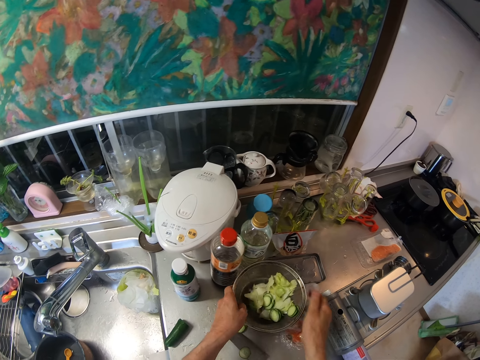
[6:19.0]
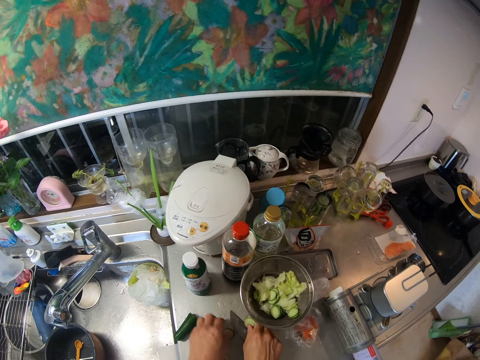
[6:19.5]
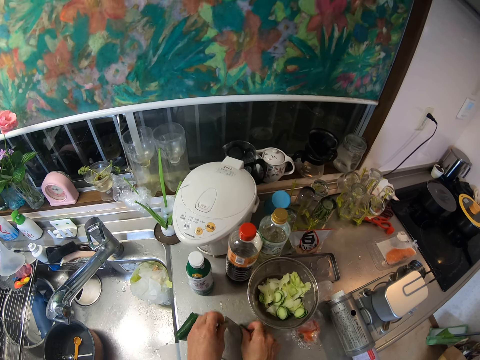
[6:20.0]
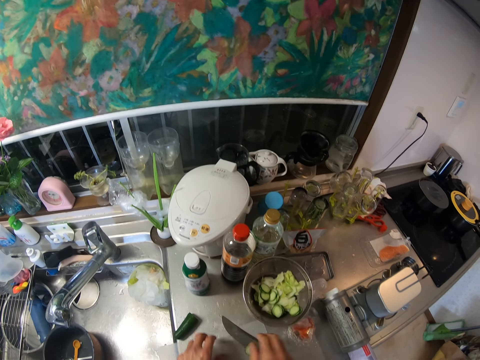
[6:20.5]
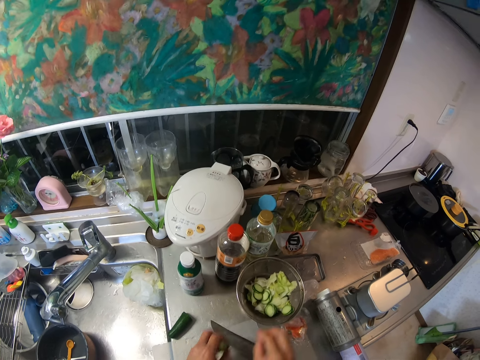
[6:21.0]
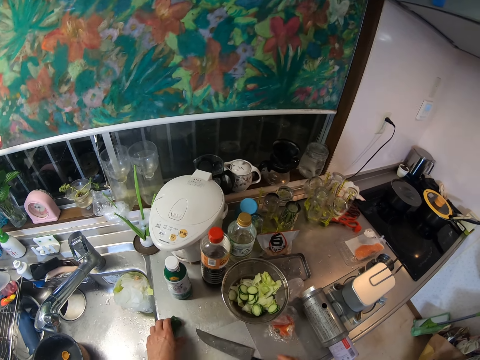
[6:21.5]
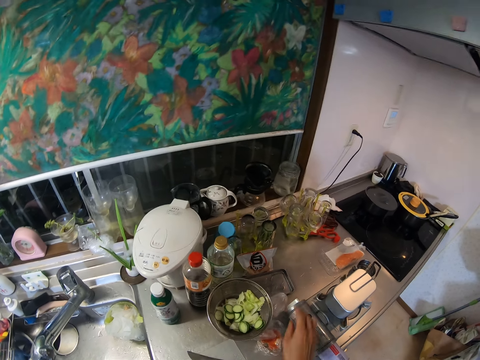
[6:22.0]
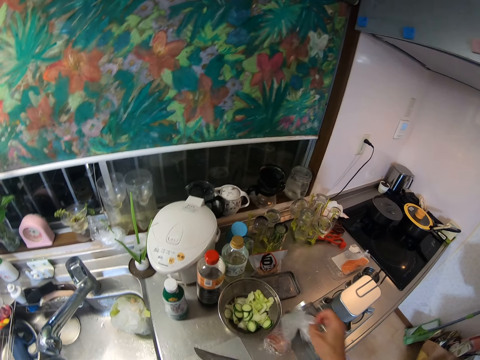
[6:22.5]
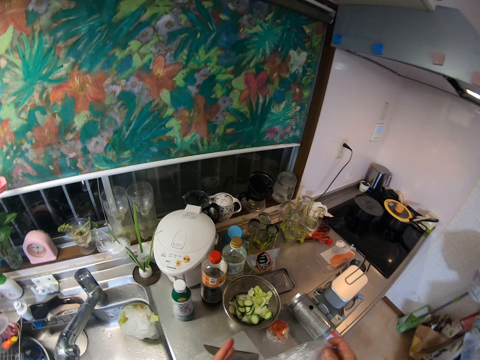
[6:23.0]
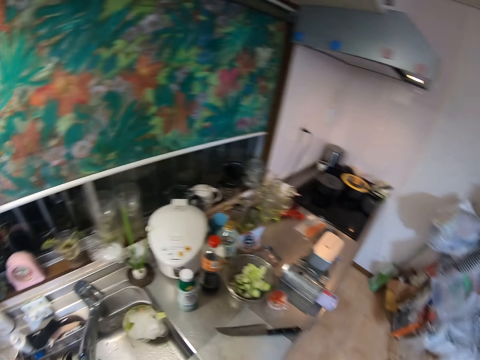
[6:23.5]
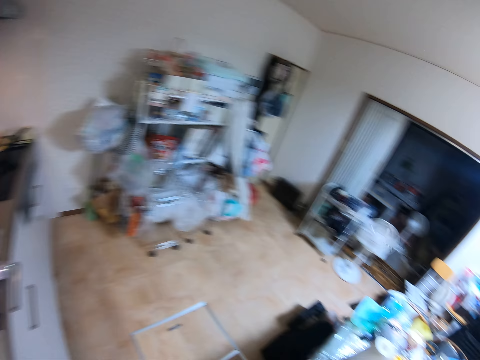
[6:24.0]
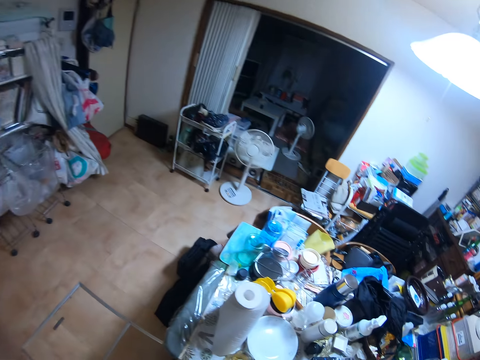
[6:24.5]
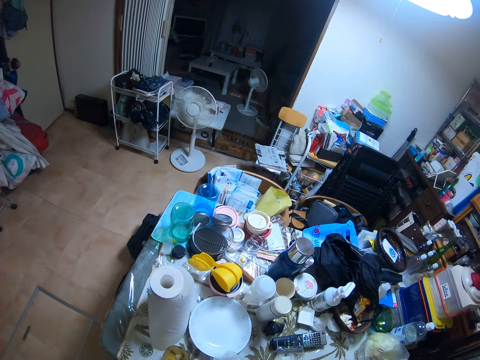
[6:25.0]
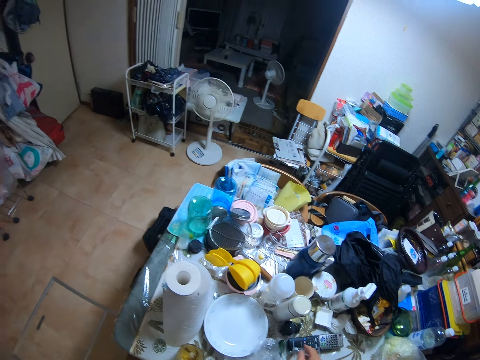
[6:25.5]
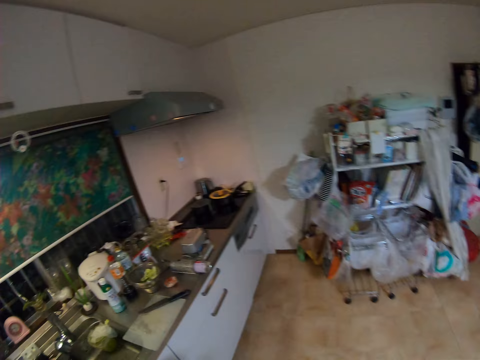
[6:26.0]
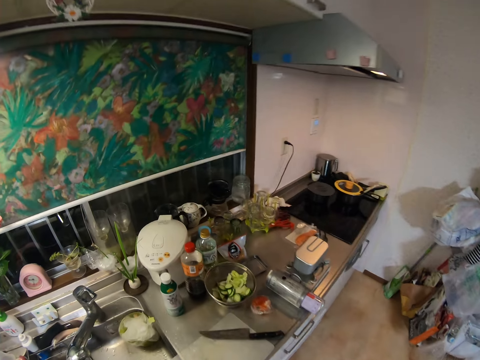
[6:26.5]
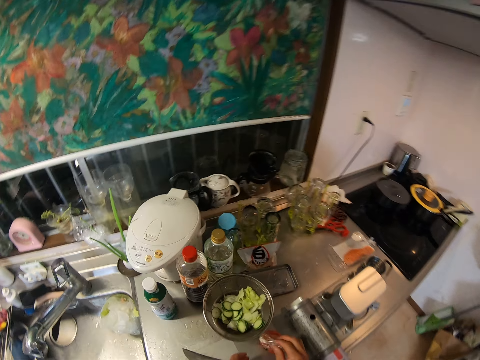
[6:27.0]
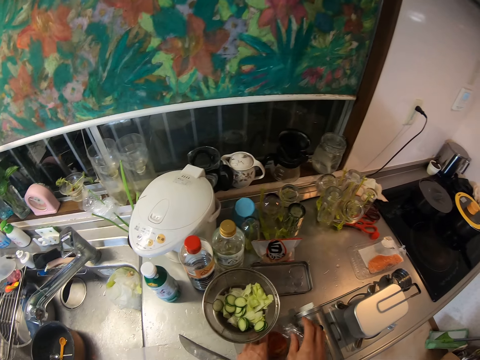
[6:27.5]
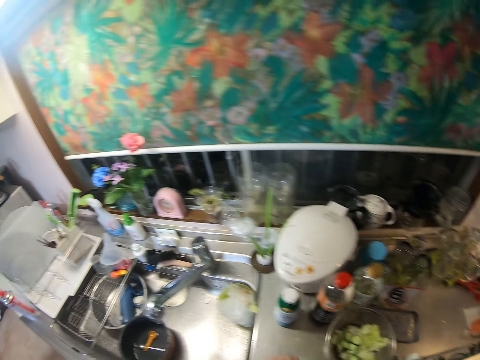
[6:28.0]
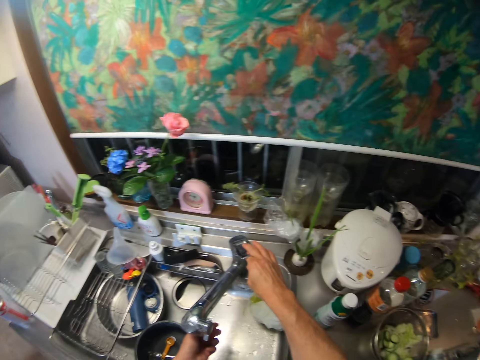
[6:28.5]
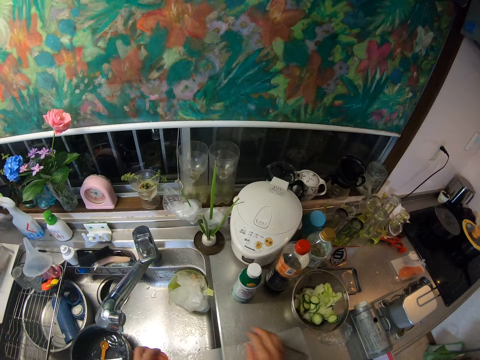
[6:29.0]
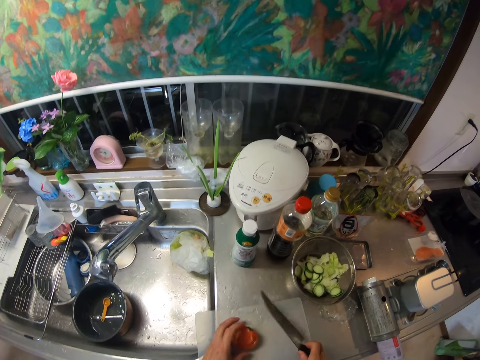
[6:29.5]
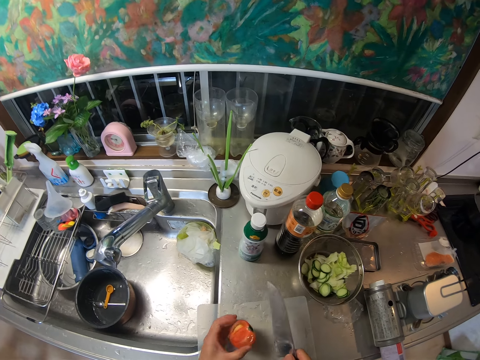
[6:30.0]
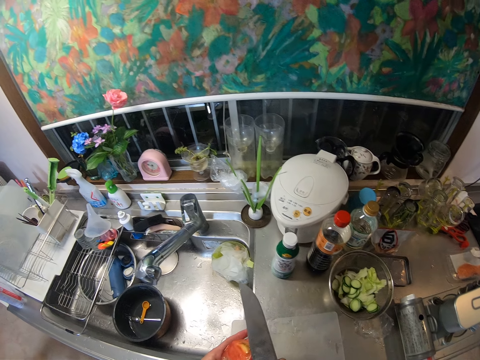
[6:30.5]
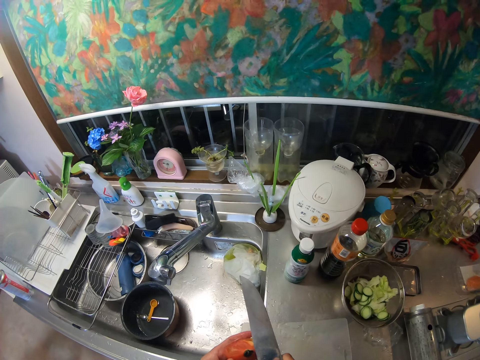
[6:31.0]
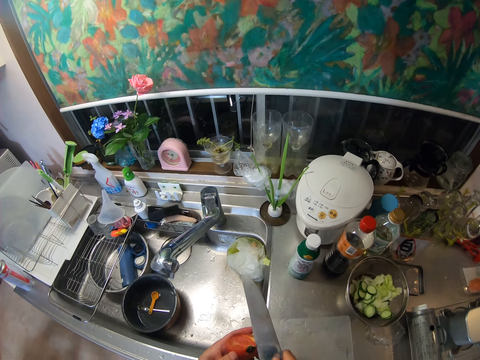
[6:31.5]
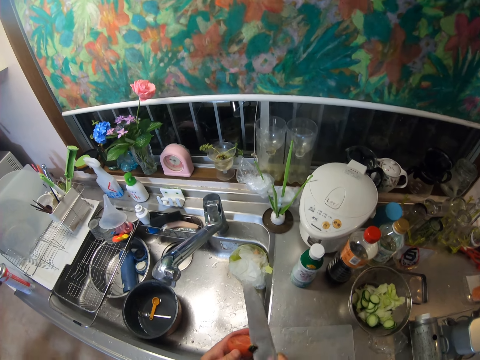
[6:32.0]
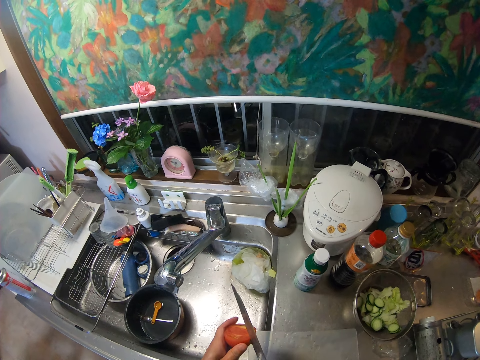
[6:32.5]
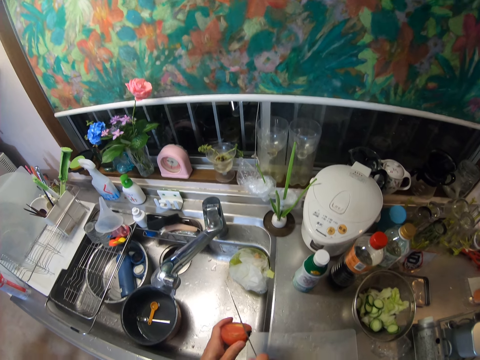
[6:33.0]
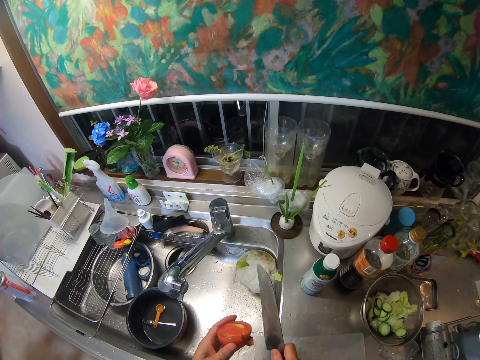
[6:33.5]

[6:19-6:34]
The camera wearer packs the remaining pickle from the slab into the sieve. They take the pickle from the slab. They pick the nylon from the slab. They wrap the pickle. They pick a paper. They put the nylon of pickle on the table. They walk. They pick a fruit or tomato from the slab. They turn on the faucet. They unpack the tomato. They pick the tomato and the knife from the cutting board. They cut part of the fruit away. They rinse the tomato.

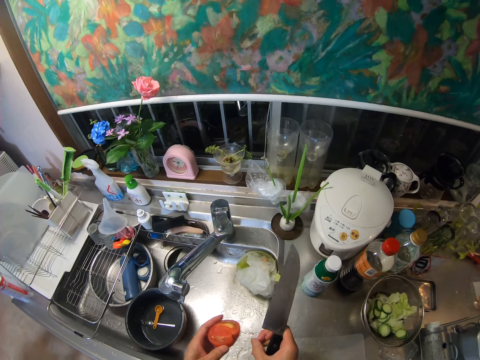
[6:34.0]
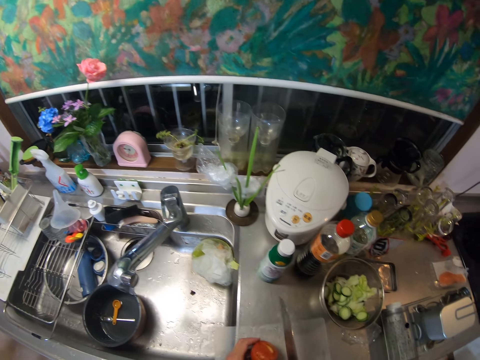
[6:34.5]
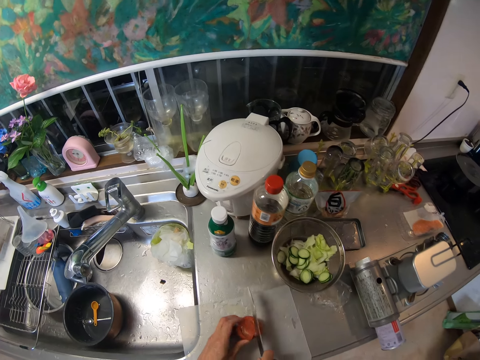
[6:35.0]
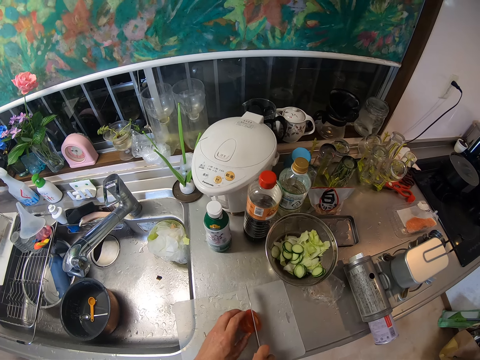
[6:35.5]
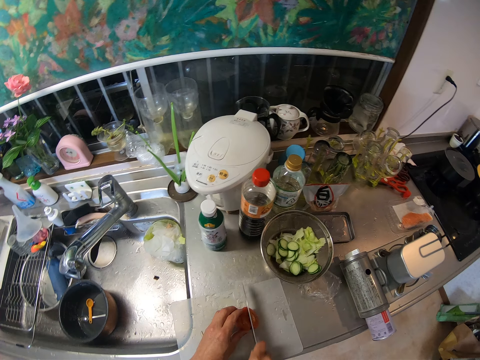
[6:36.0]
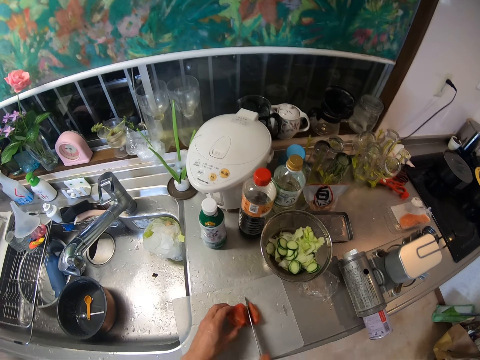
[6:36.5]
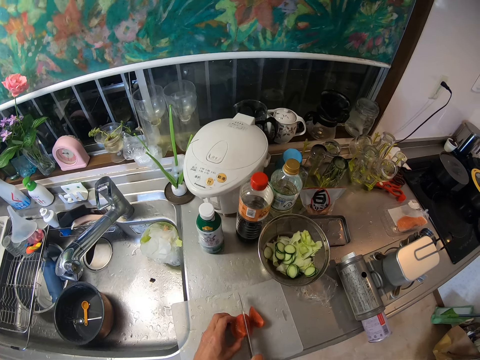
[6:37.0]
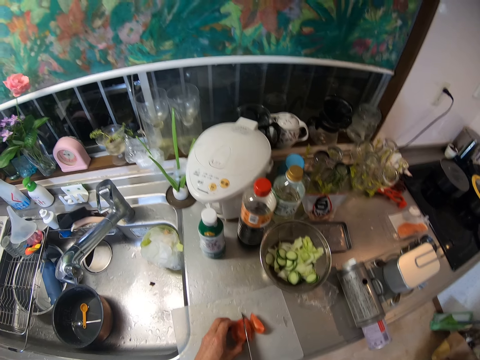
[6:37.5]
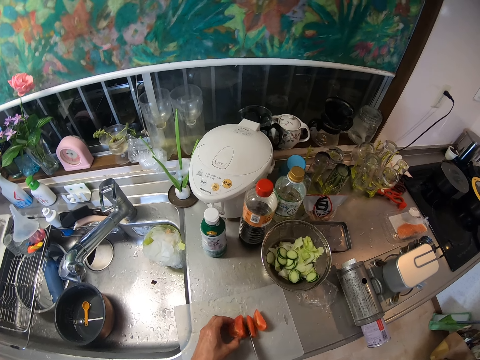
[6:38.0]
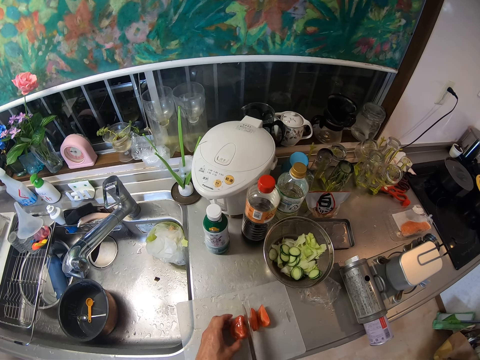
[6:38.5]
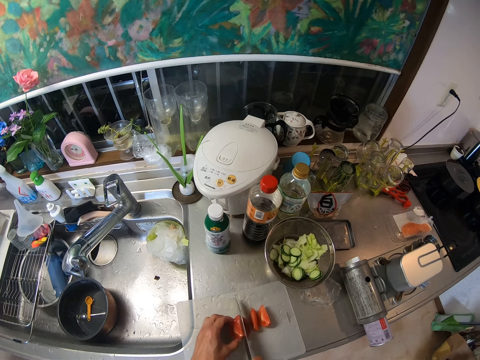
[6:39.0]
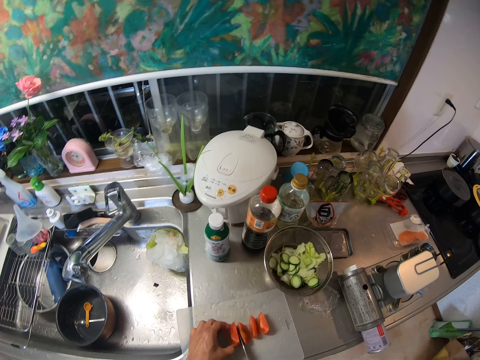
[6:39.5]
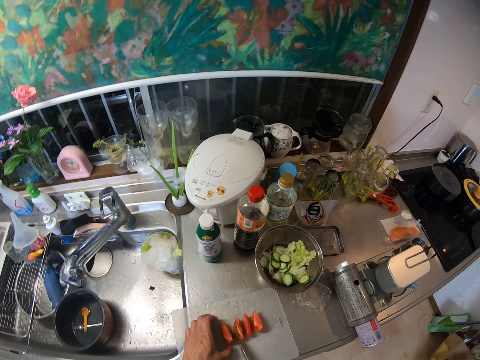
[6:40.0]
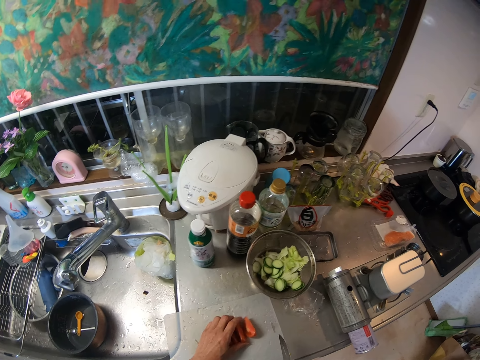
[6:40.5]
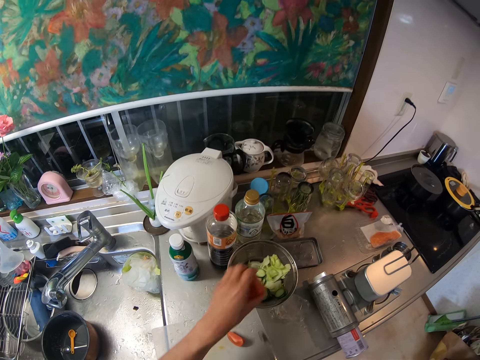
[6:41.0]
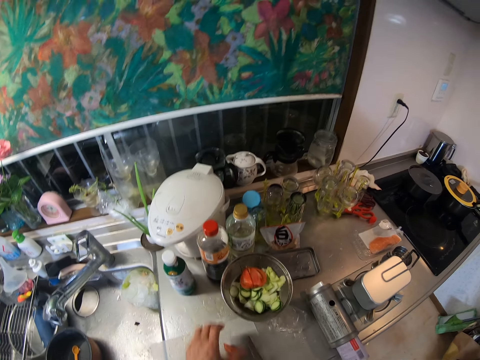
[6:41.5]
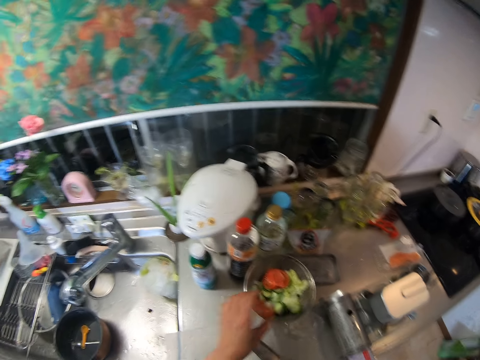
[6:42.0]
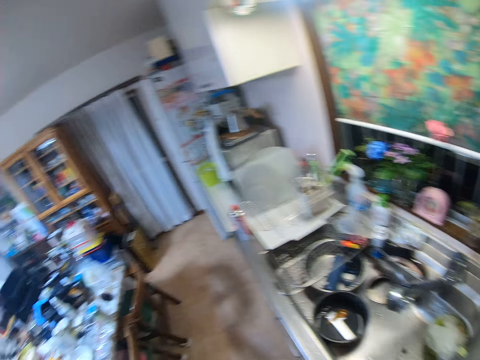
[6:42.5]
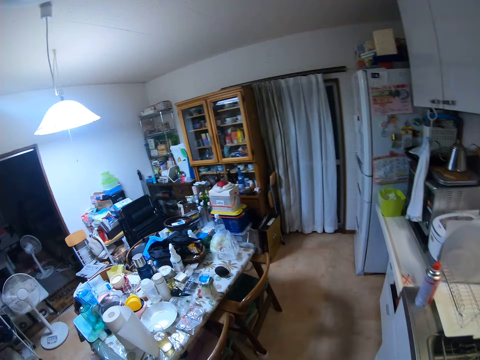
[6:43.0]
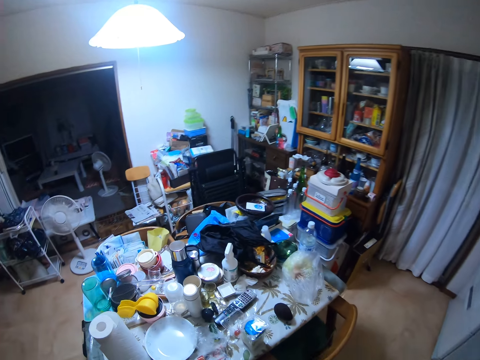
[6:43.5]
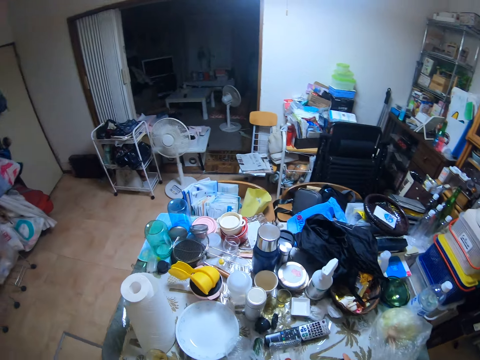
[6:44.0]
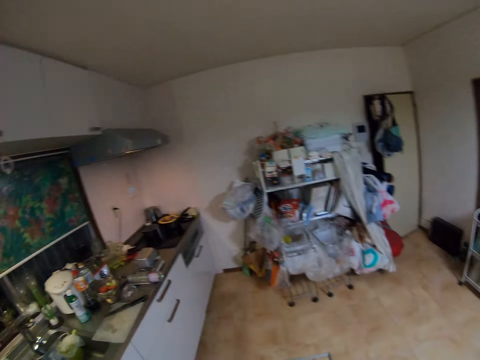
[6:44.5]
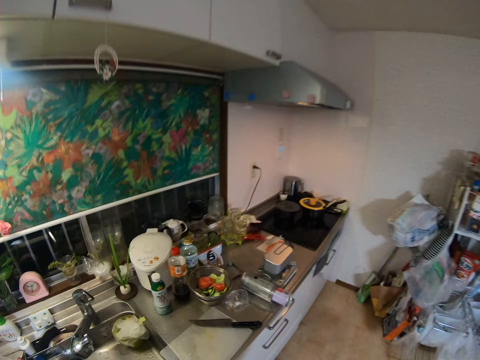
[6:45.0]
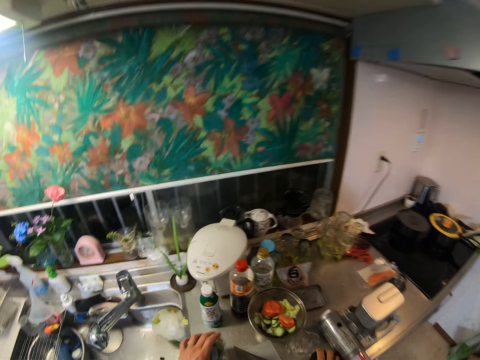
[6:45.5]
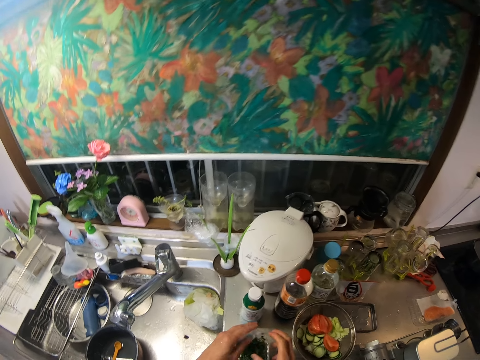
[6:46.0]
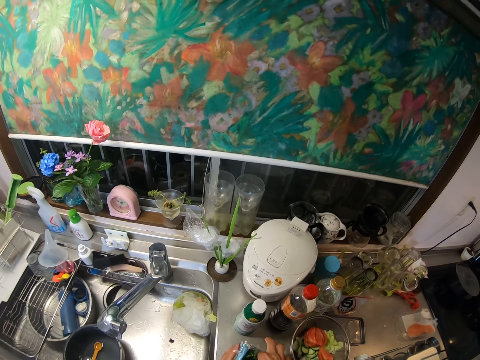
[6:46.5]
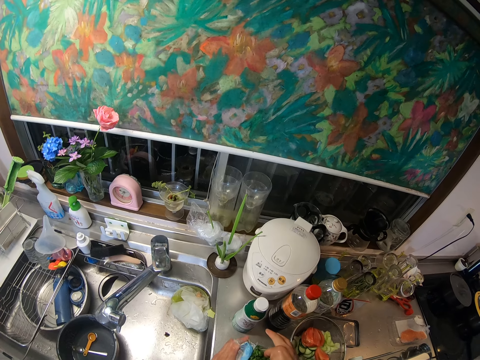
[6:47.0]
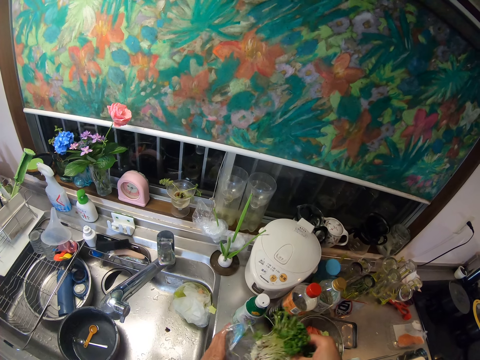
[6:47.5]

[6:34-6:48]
The camera wearer cuts the fruit into pieces on the chopboard. They put the piece aside. They put the fruit in the sieve. They pick a box of leek from the table. They walk. They remove the leek from the box. They walk to the table. They unpack coriander.
